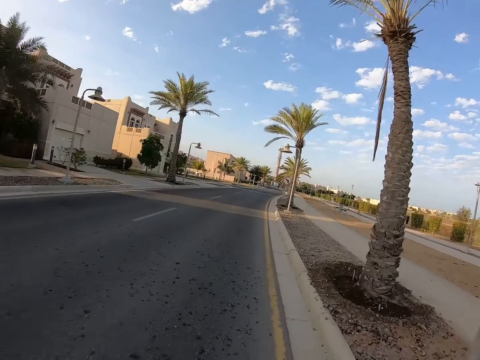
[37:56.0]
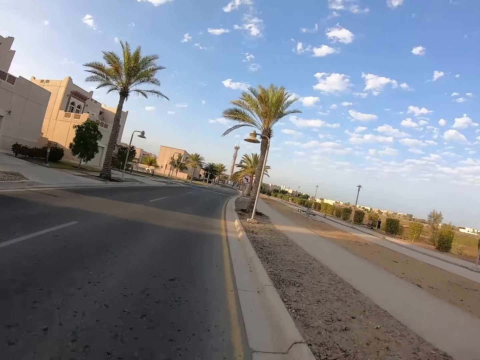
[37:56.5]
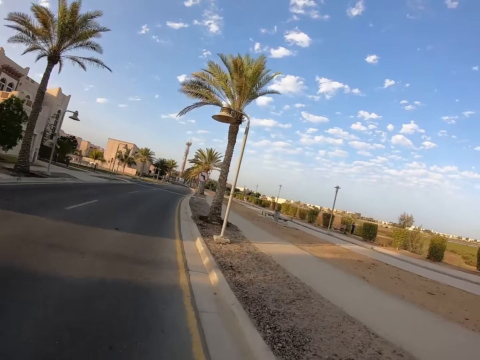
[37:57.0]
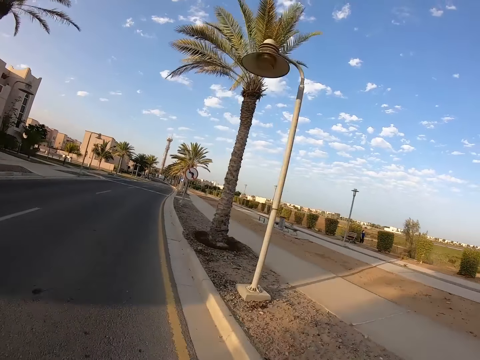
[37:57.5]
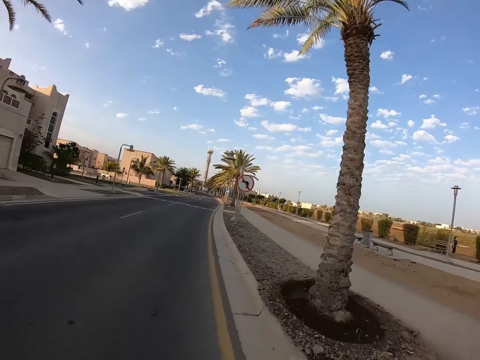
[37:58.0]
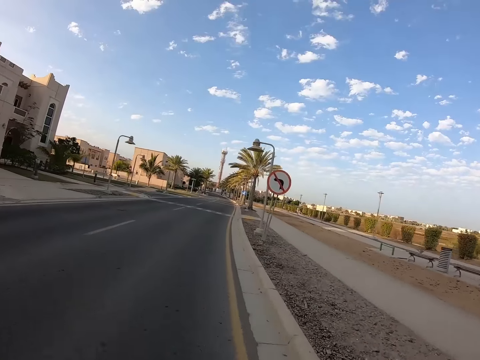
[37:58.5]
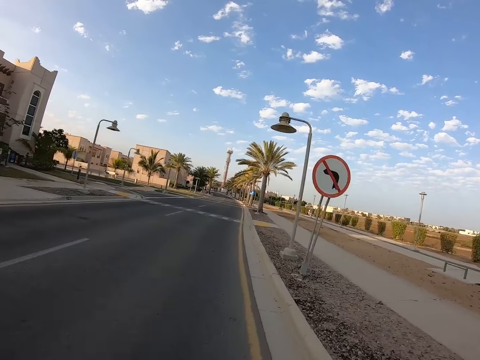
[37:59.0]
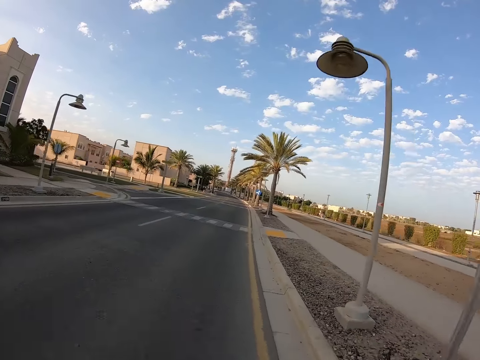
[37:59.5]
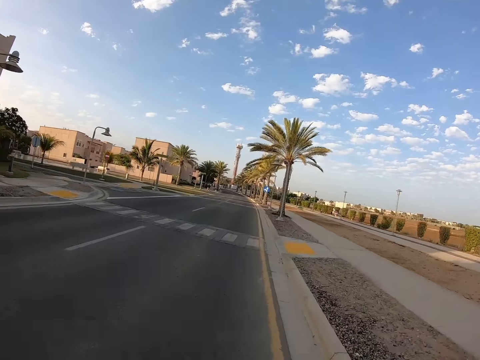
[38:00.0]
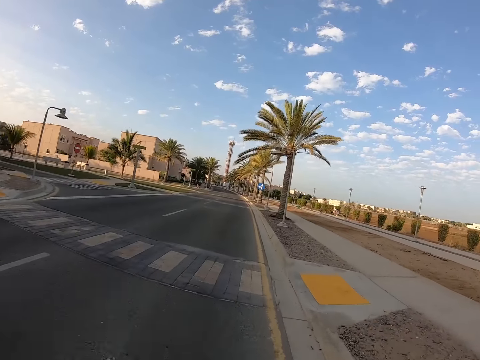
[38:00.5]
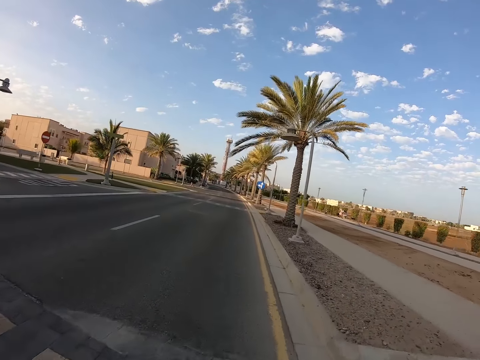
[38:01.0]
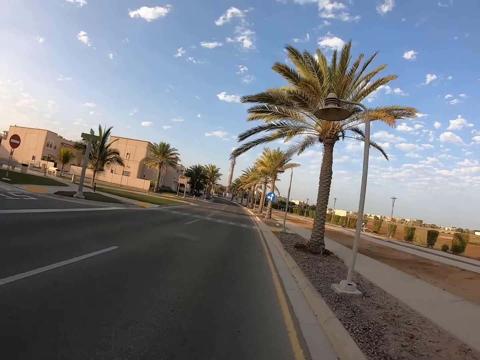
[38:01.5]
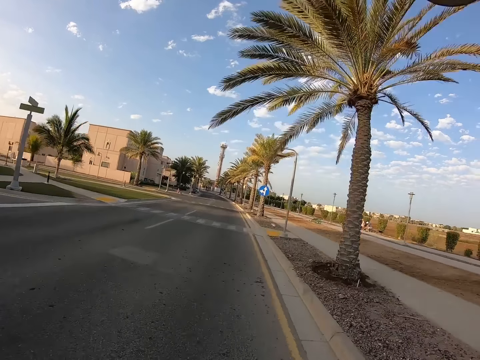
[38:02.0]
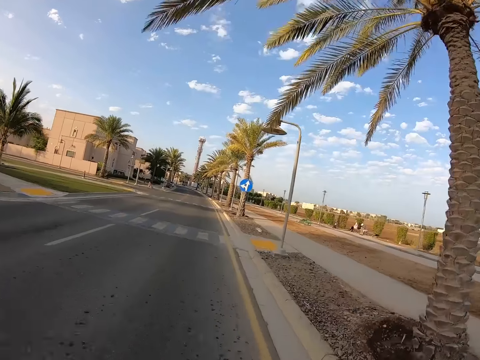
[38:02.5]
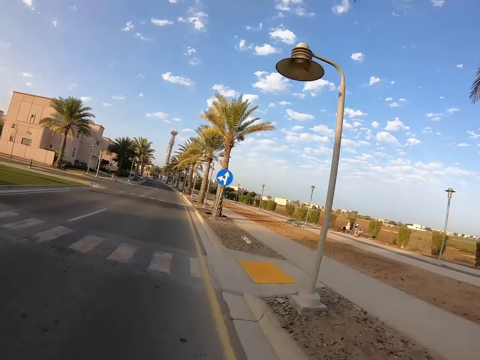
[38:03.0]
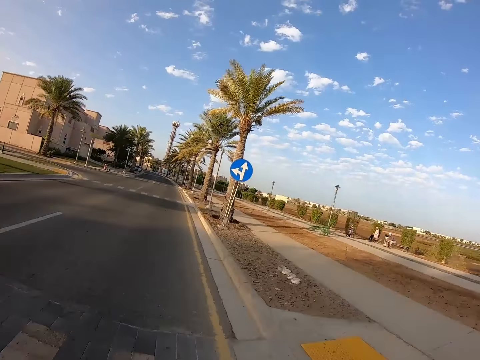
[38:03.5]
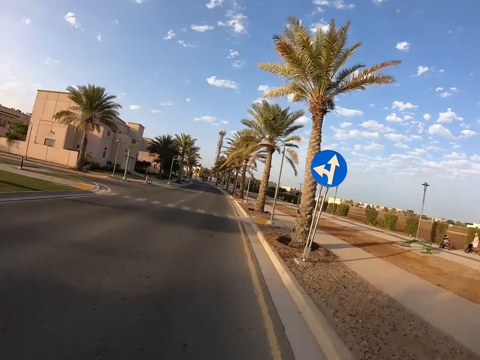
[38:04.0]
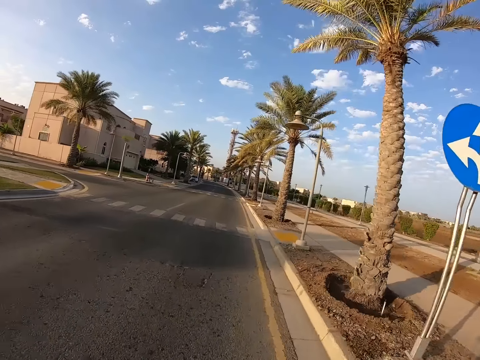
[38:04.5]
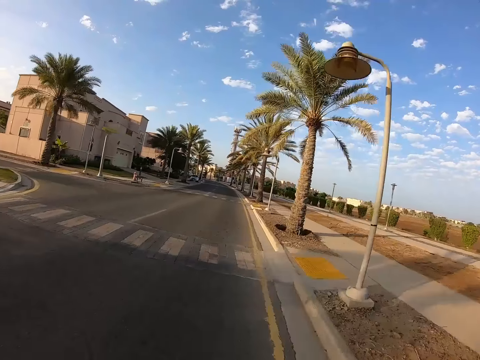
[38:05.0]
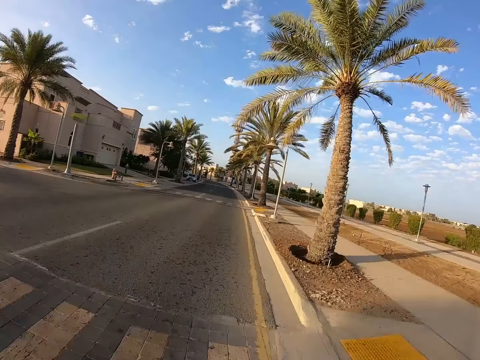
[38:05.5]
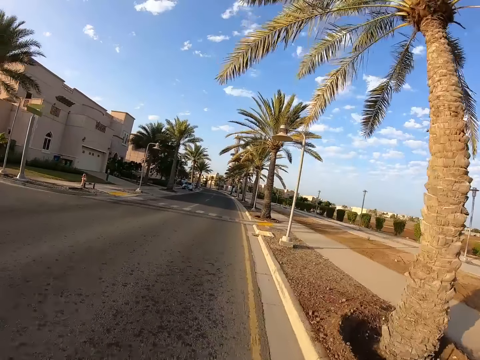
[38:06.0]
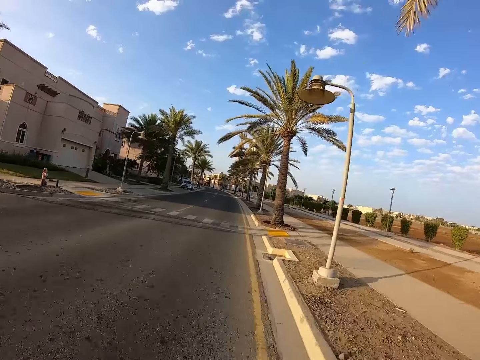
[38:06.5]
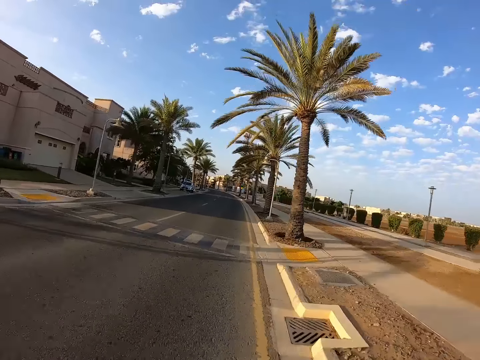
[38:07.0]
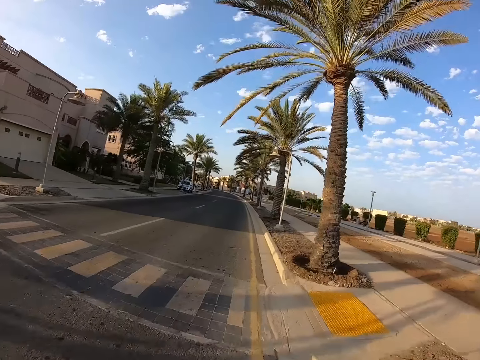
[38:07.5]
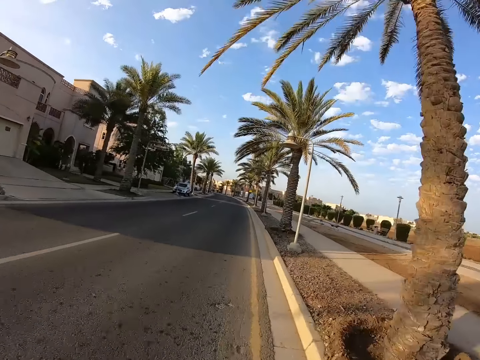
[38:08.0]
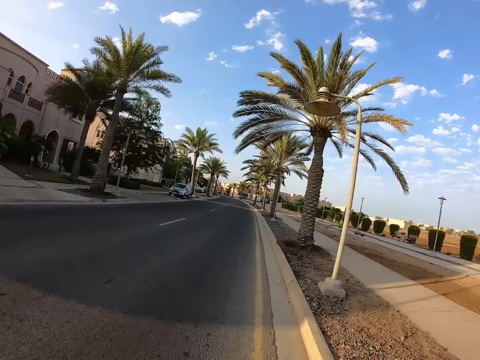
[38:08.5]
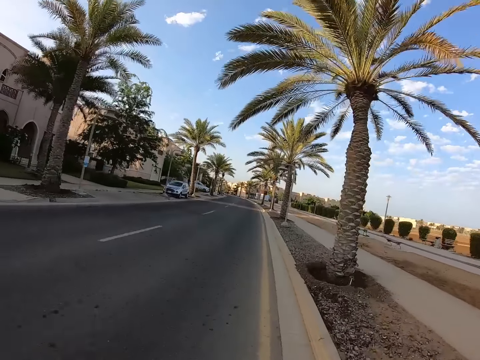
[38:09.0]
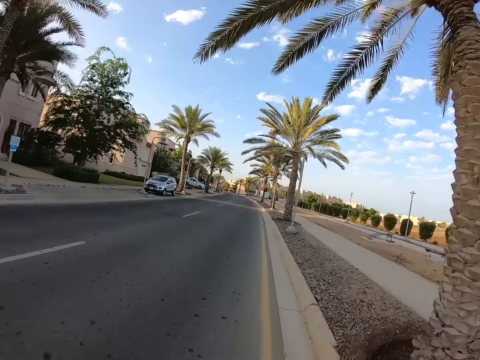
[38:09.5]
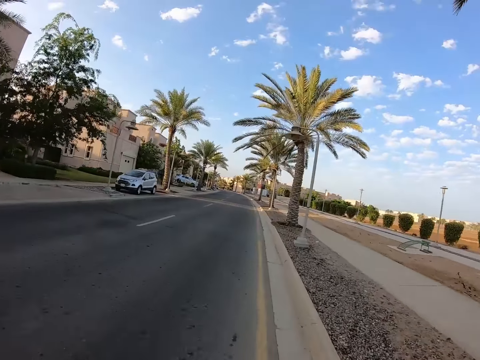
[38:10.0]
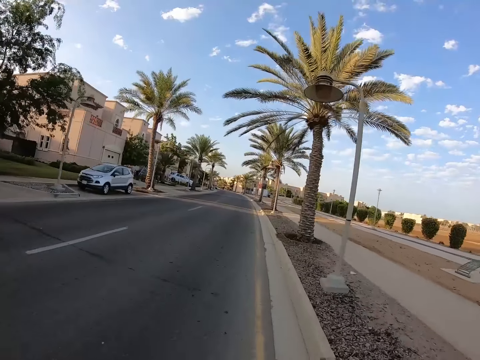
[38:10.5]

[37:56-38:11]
The camera wearer looks right.

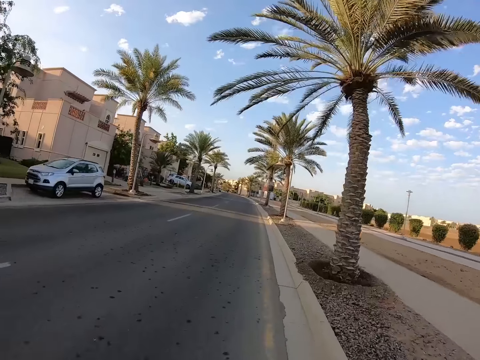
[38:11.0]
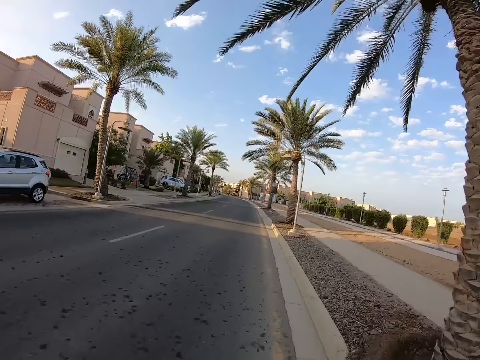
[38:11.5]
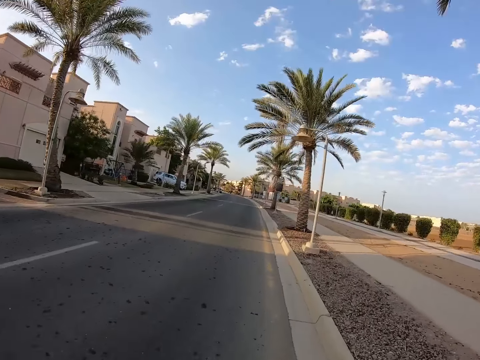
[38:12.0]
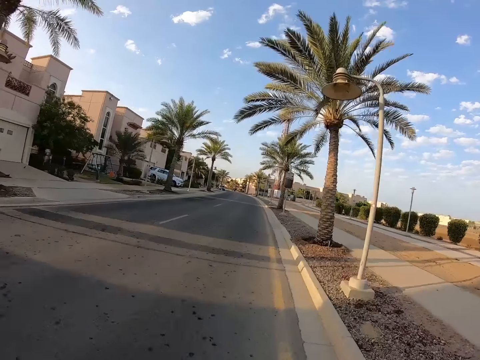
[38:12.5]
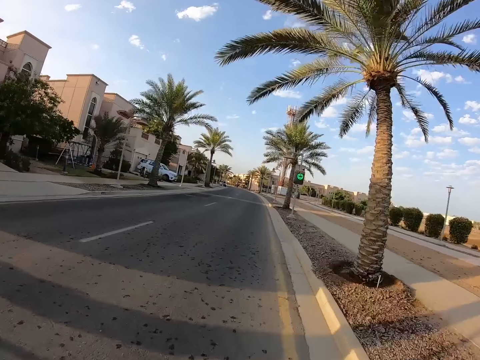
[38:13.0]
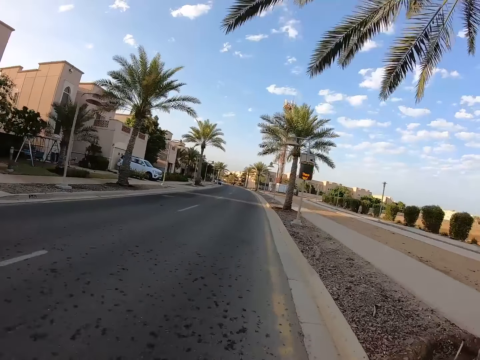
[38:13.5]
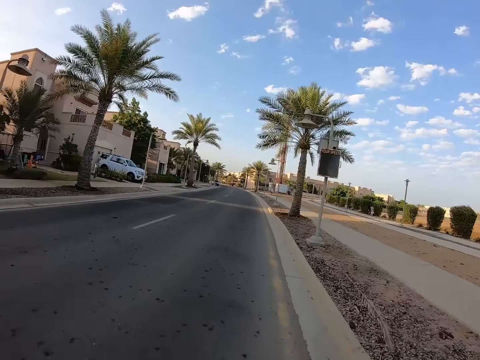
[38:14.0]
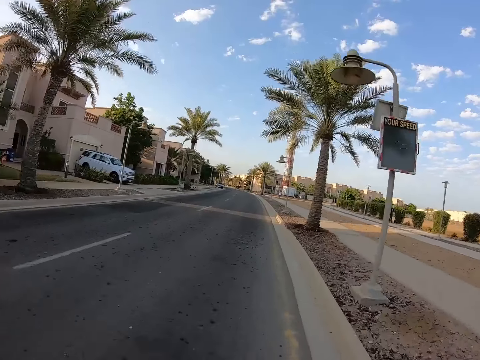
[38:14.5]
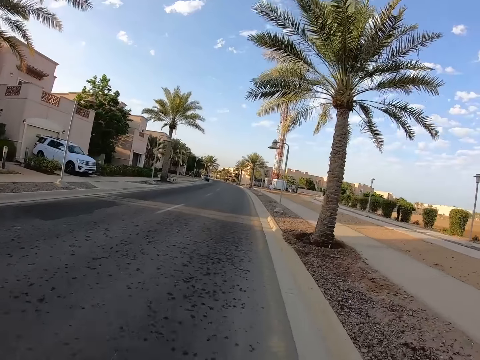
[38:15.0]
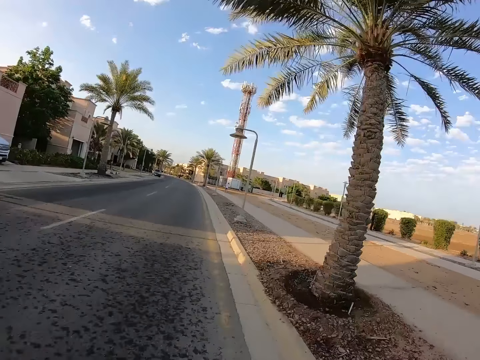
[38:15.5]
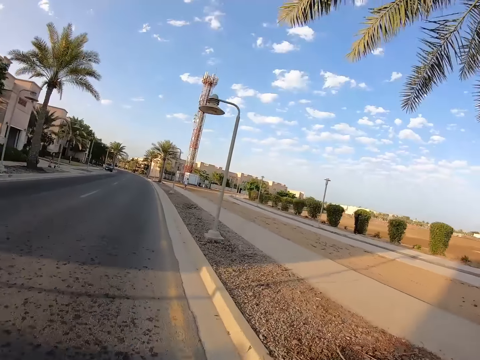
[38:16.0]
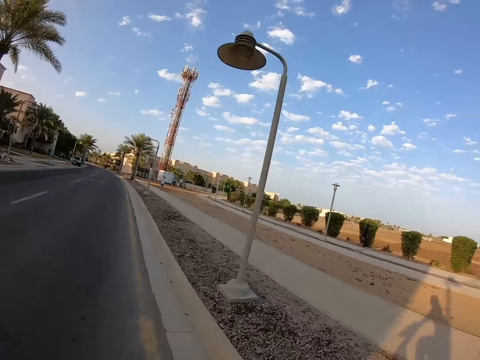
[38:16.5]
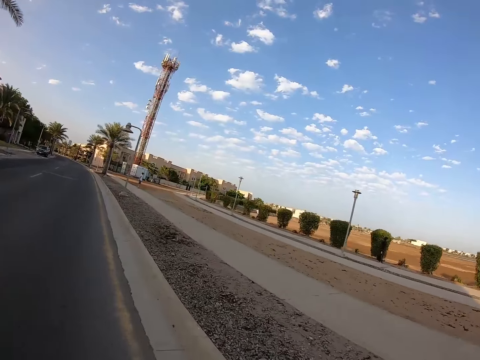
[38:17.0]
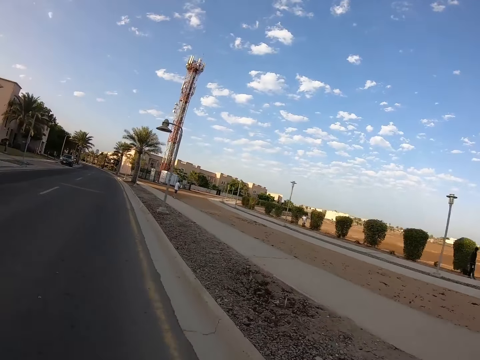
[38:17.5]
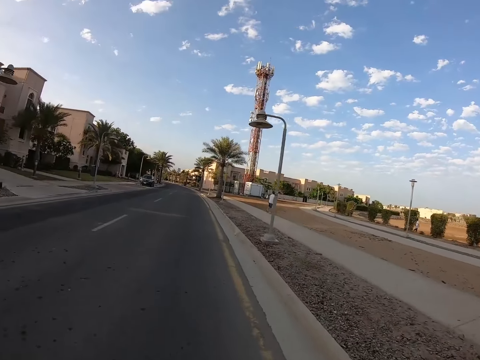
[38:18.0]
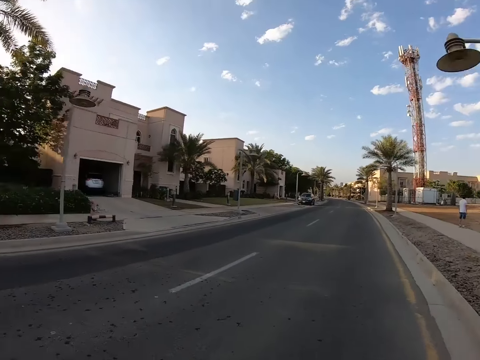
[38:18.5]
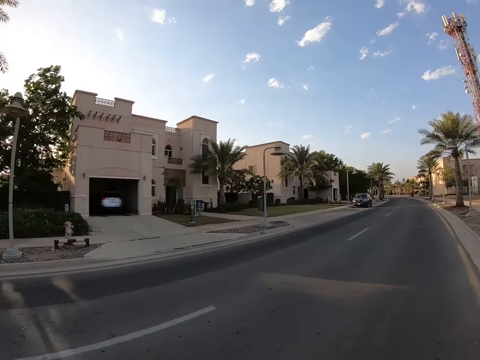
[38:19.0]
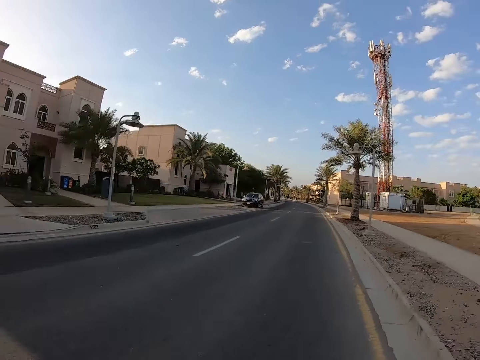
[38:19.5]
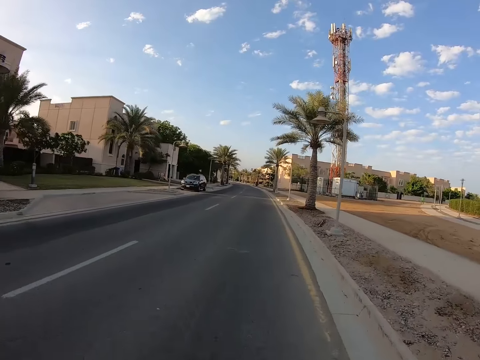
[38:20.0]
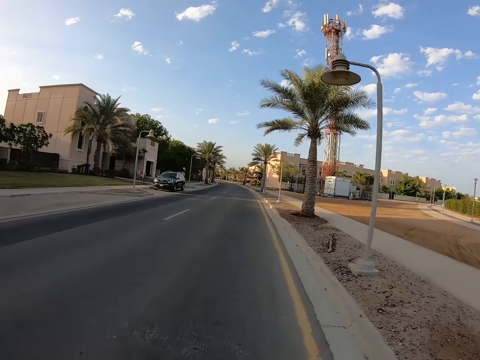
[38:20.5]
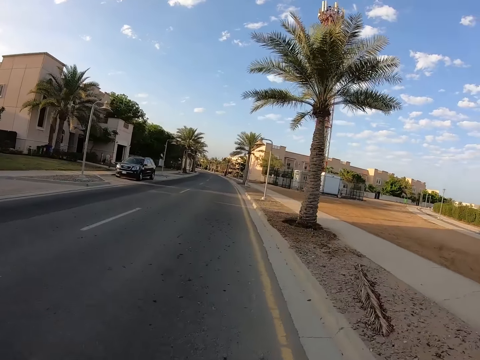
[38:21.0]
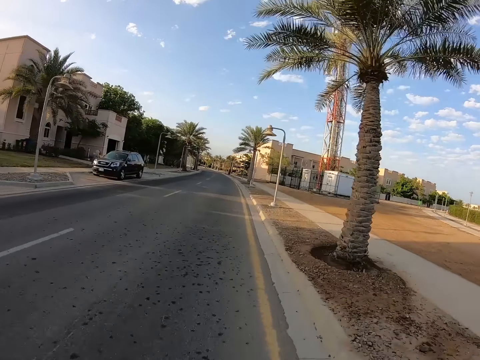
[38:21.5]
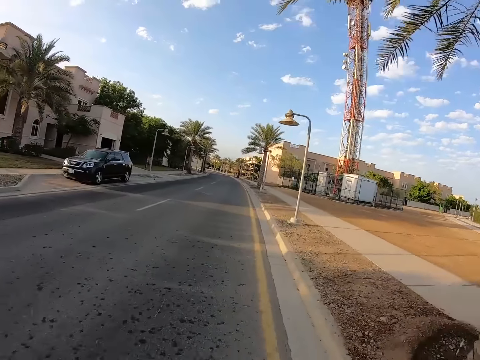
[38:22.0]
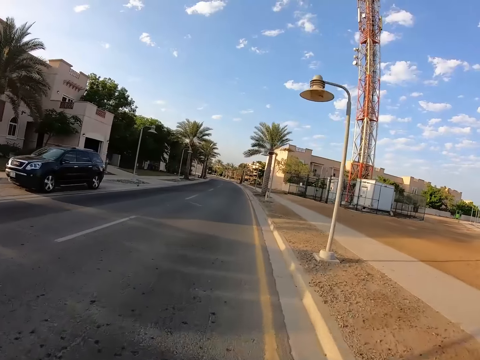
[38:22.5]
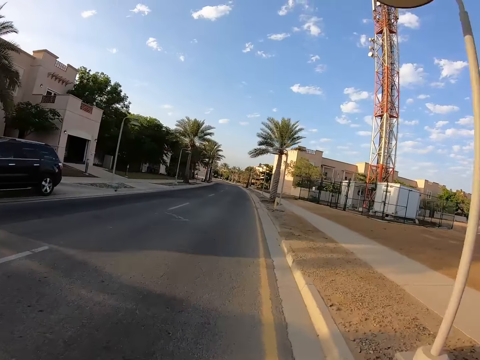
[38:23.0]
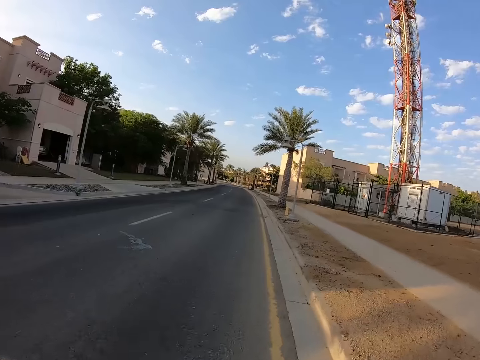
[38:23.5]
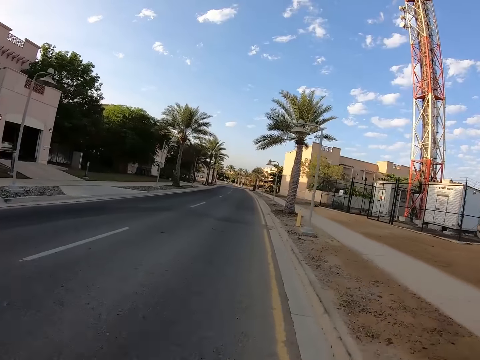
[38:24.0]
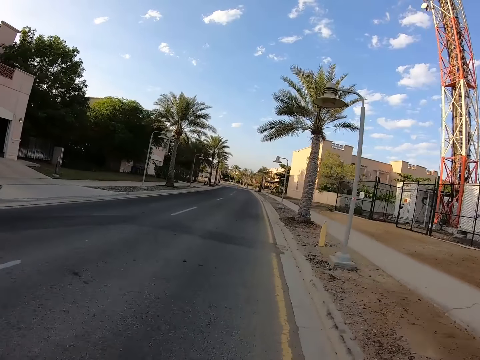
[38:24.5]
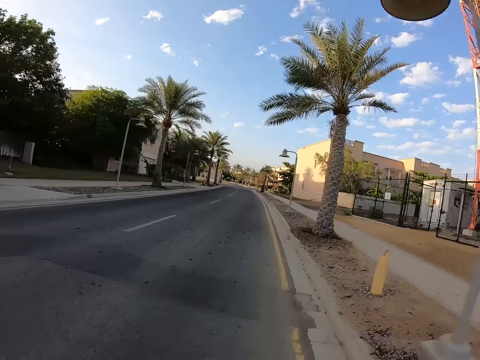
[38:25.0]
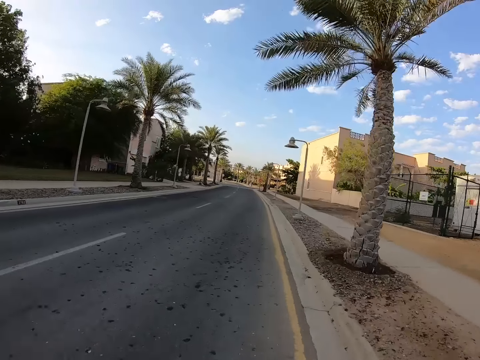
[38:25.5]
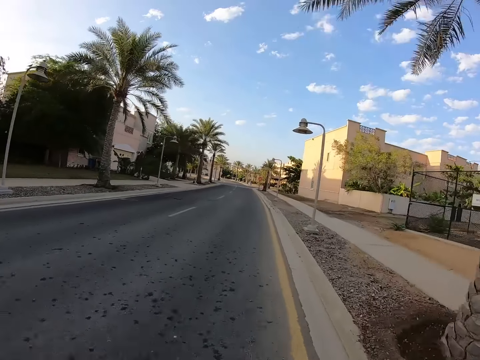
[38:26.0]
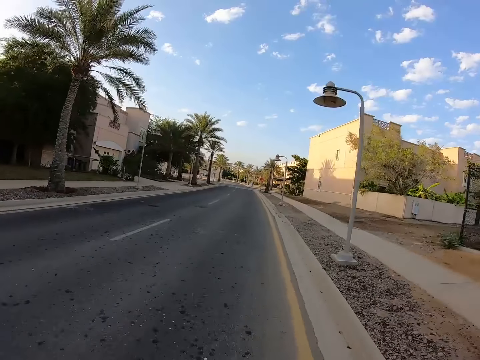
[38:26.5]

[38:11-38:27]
The camera wearer looks right. They look left.
